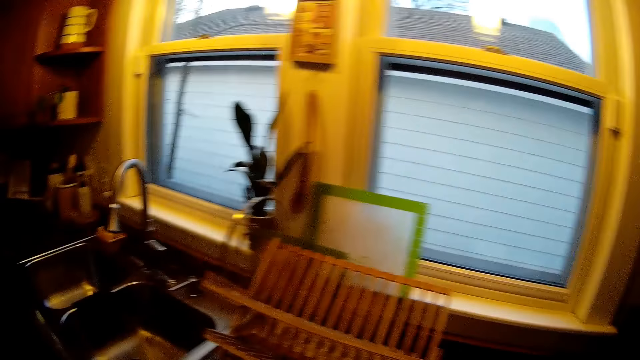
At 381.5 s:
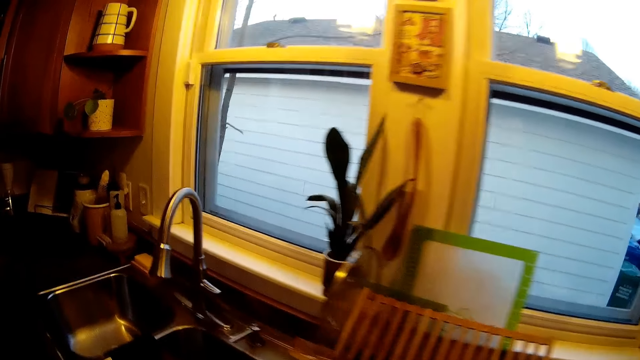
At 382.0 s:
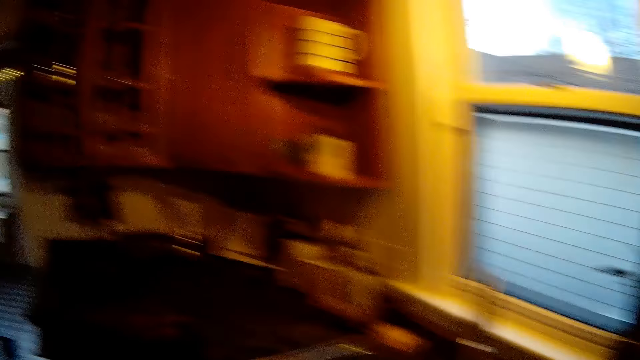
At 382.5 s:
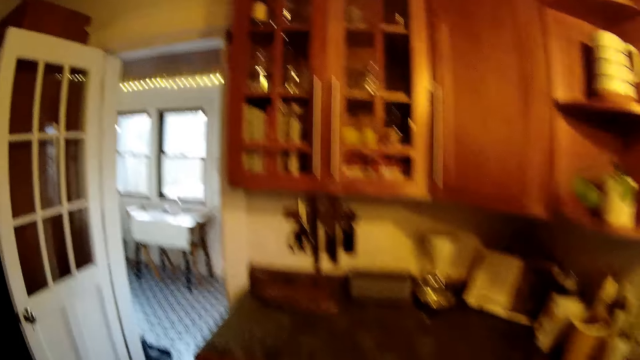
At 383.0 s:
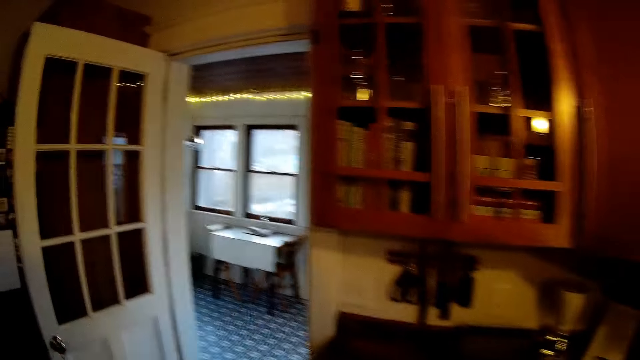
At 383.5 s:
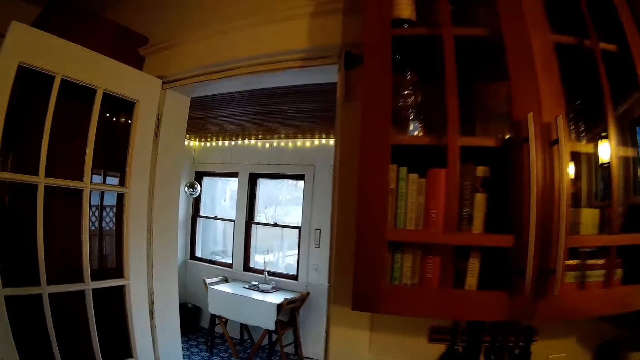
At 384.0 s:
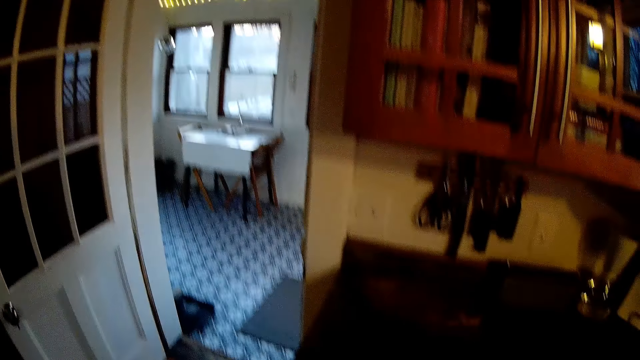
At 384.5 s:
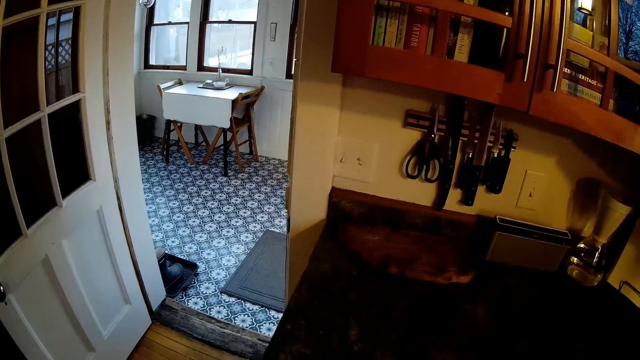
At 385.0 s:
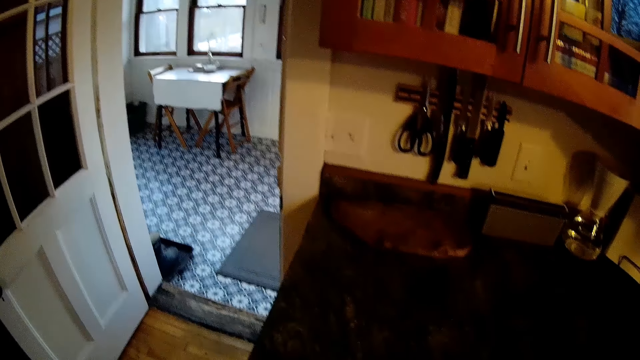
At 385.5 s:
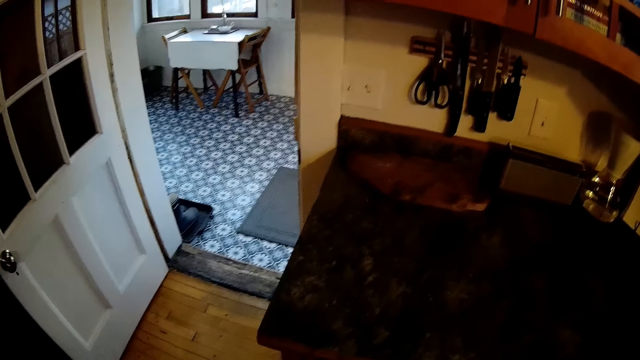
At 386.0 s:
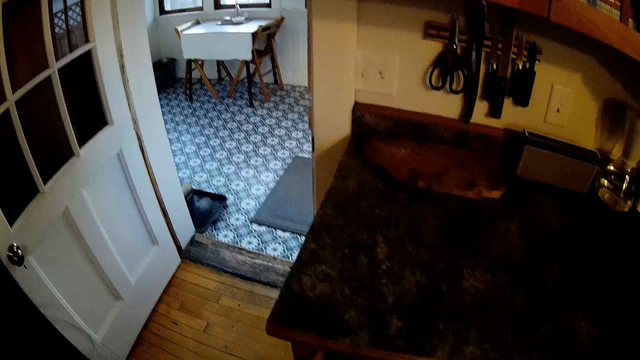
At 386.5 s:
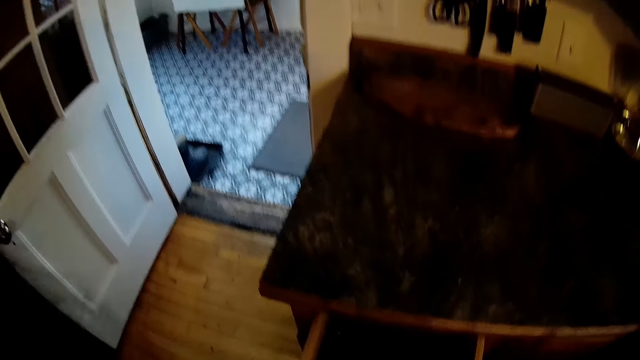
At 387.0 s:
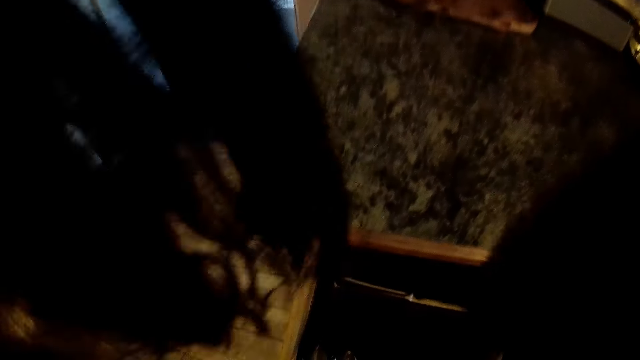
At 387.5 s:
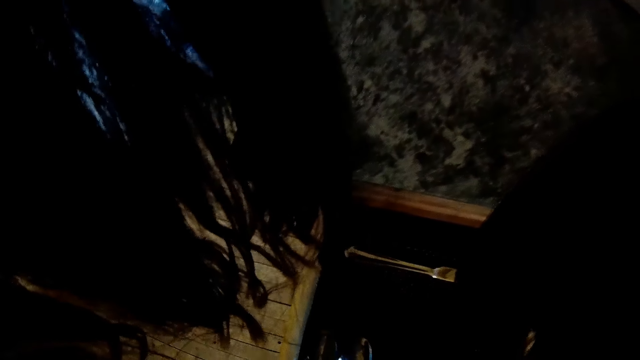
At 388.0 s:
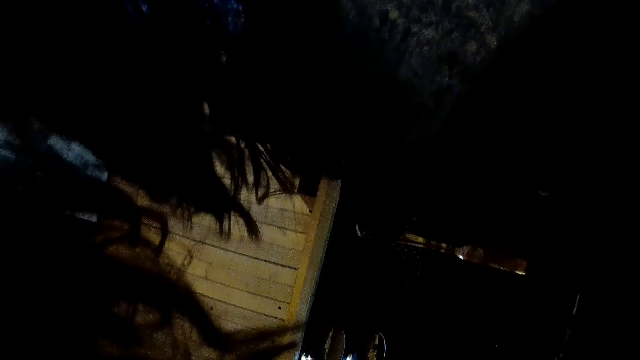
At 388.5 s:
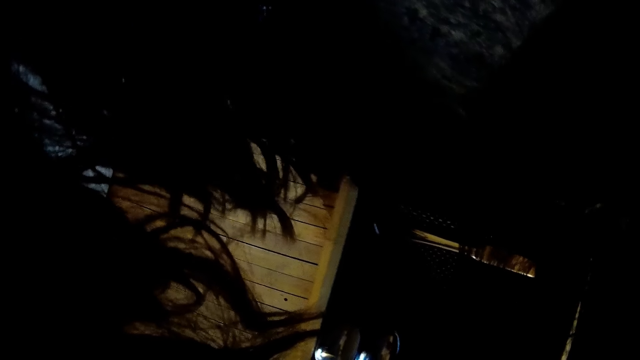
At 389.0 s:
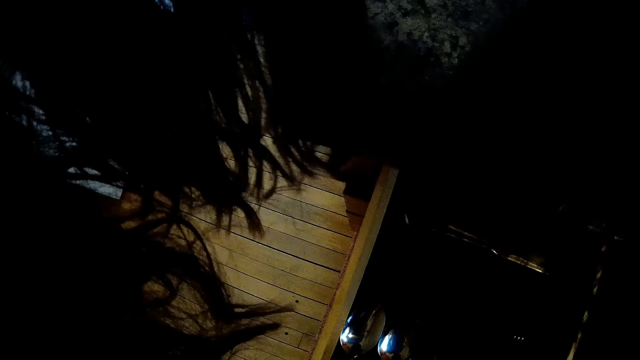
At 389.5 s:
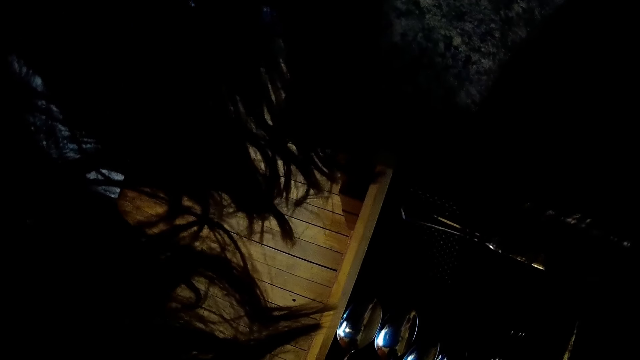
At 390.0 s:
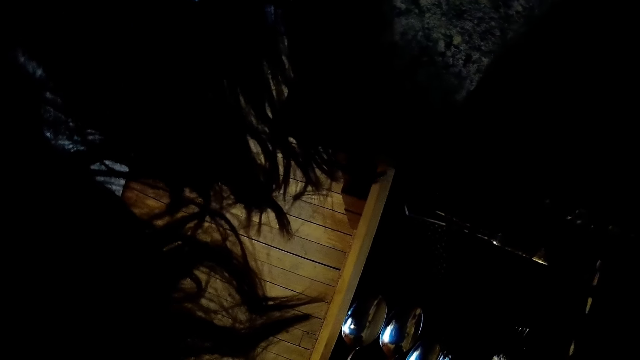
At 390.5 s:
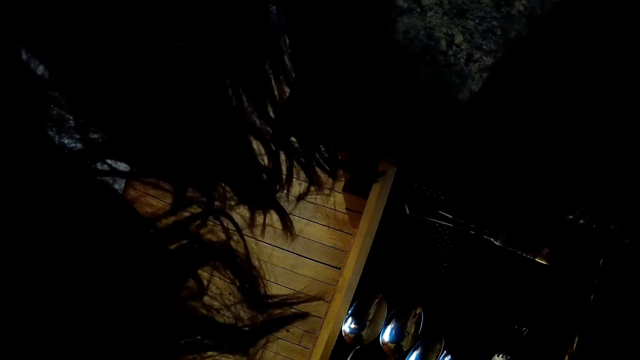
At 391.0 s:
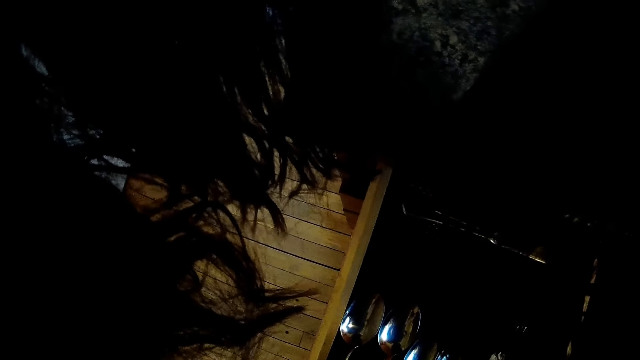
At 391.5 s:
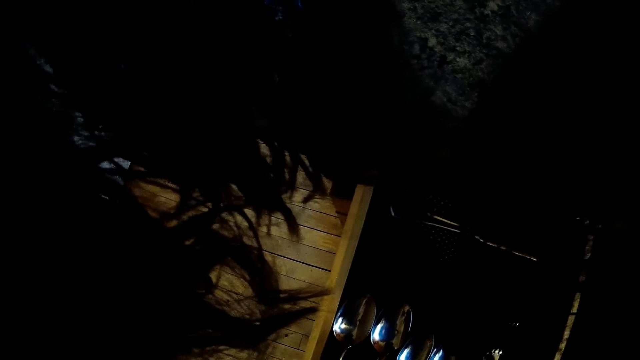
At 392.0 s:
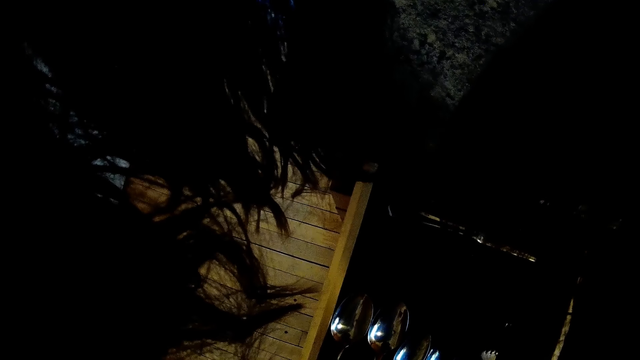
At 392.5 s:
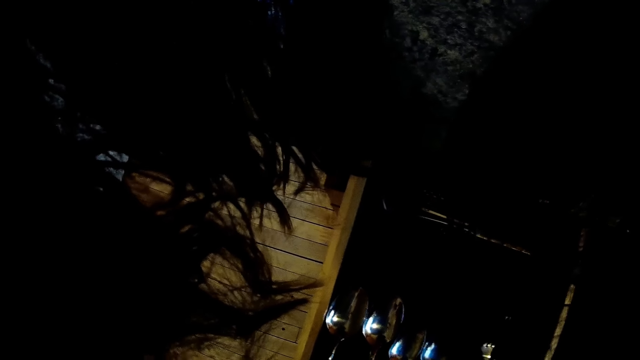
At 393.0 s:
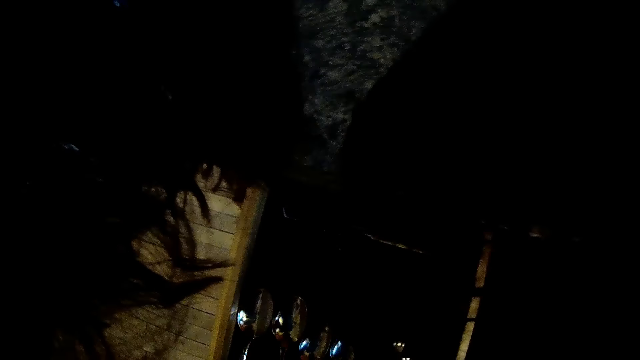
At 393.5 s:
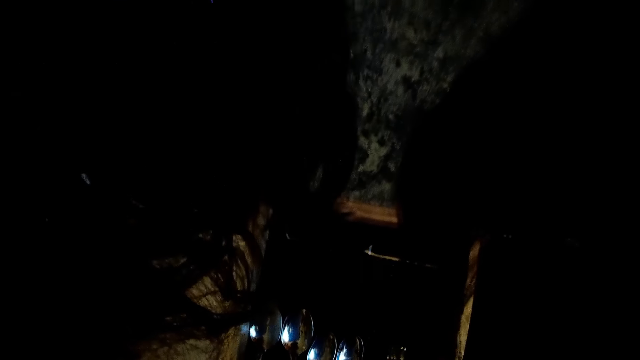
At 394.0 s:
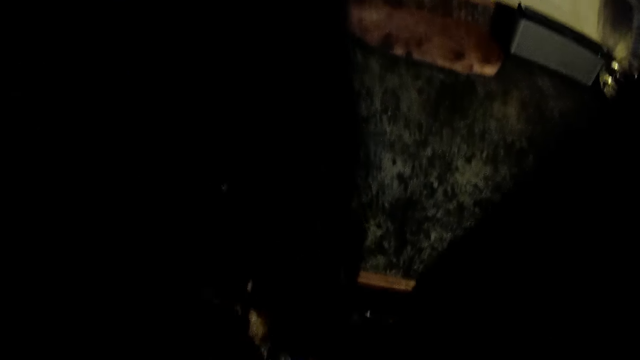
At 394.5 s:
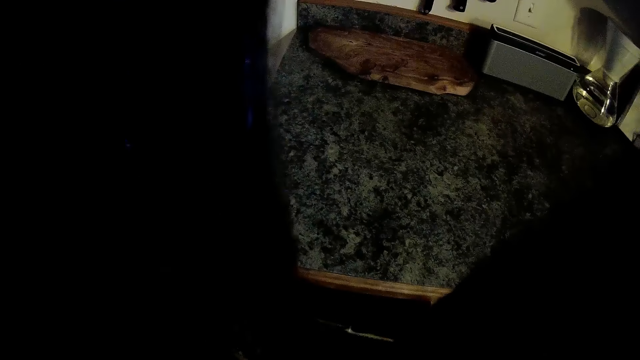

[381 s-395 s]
The camera wearer walks. They talk. They look around.

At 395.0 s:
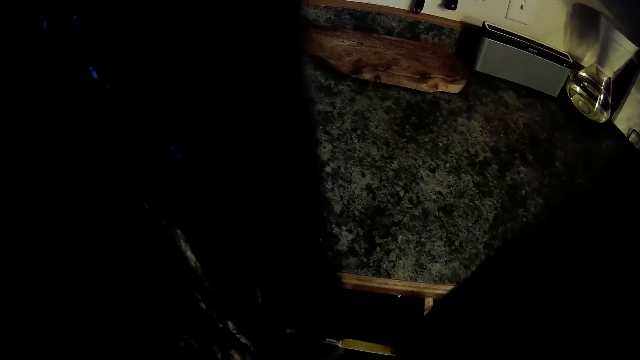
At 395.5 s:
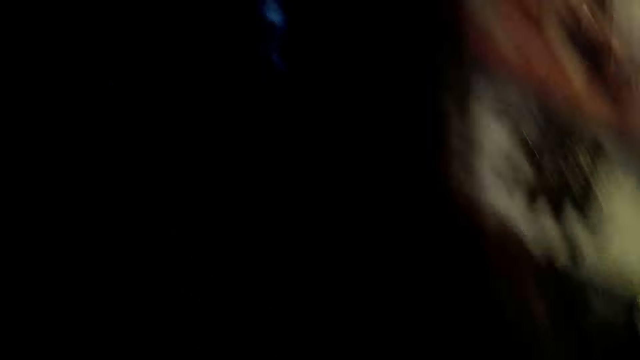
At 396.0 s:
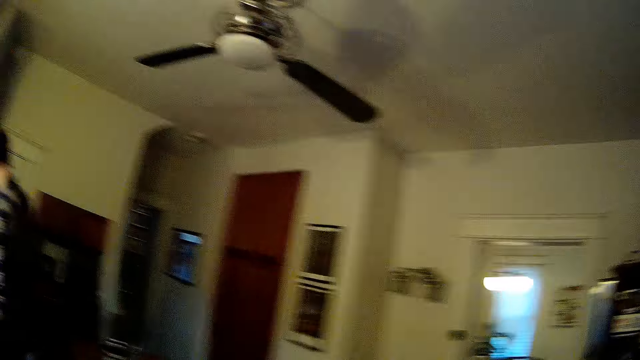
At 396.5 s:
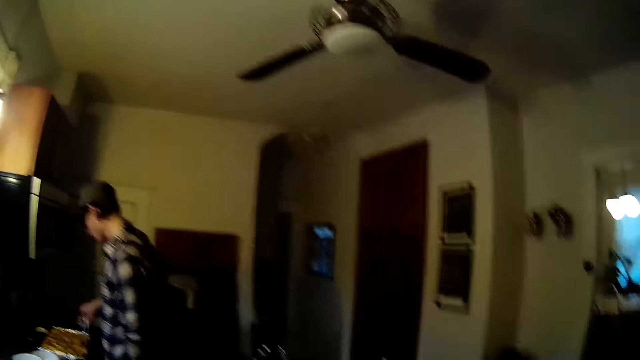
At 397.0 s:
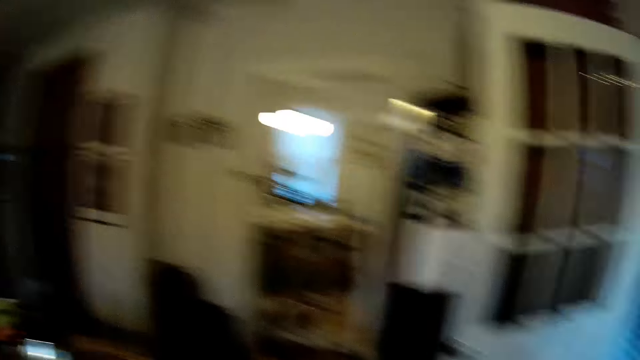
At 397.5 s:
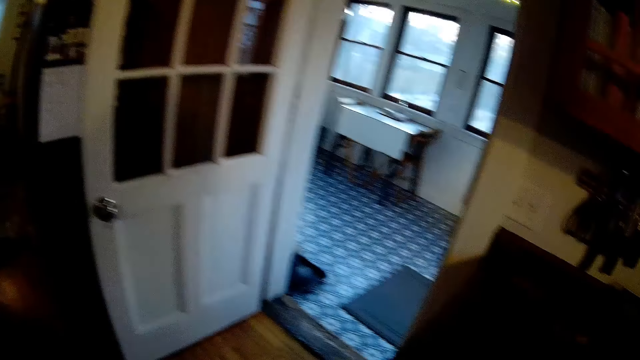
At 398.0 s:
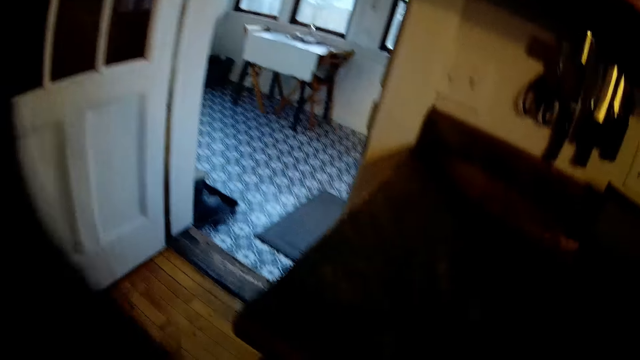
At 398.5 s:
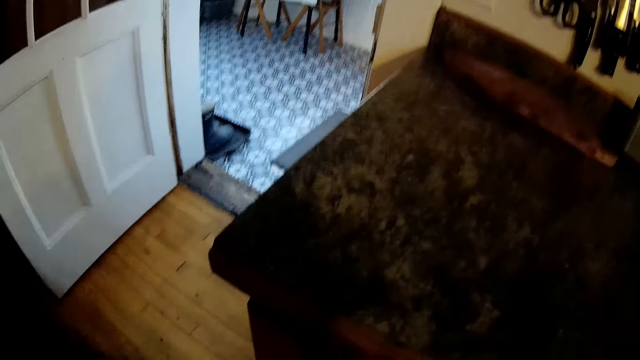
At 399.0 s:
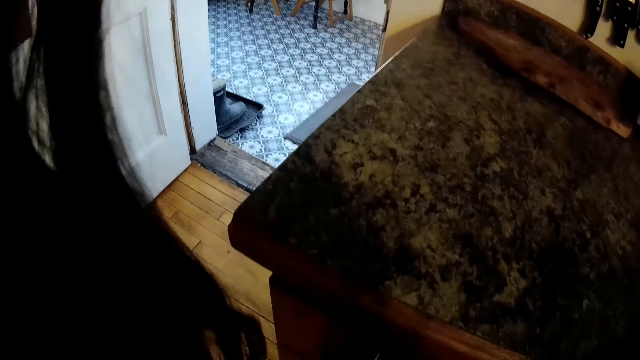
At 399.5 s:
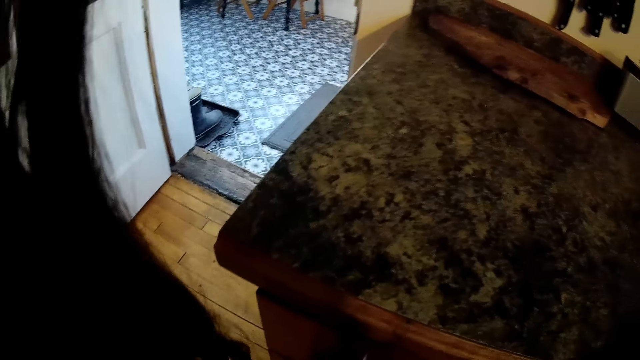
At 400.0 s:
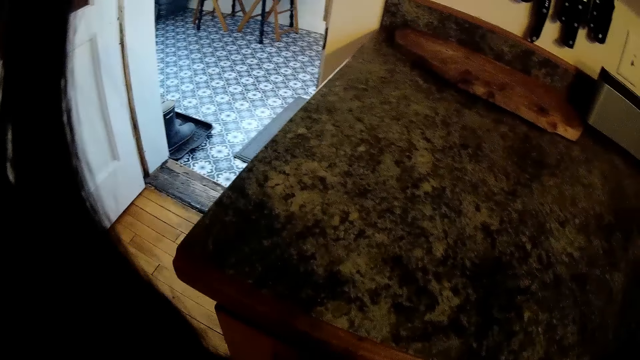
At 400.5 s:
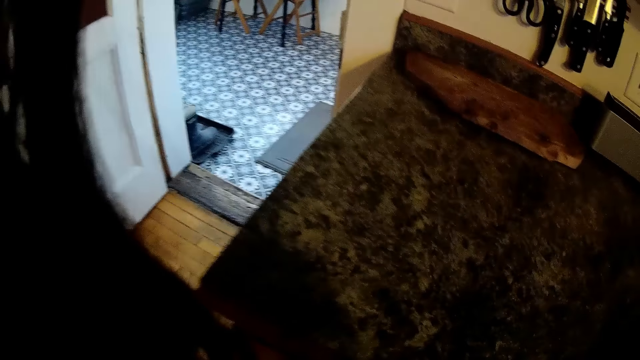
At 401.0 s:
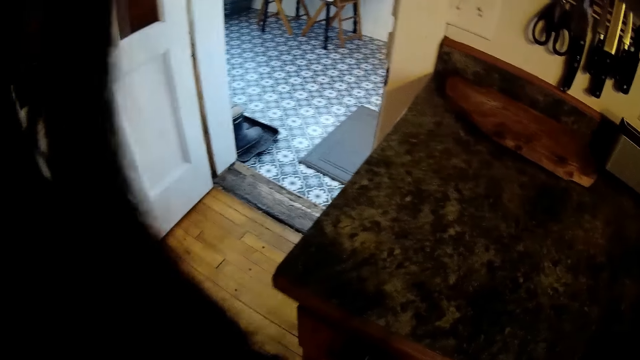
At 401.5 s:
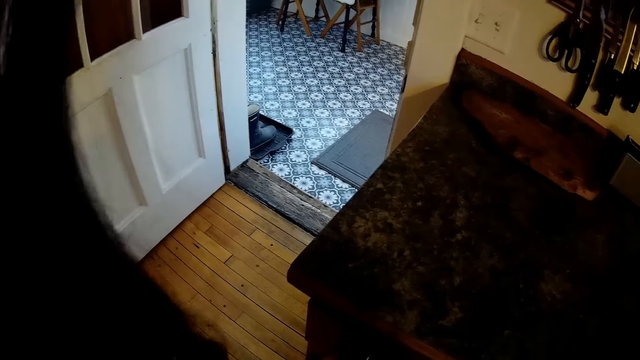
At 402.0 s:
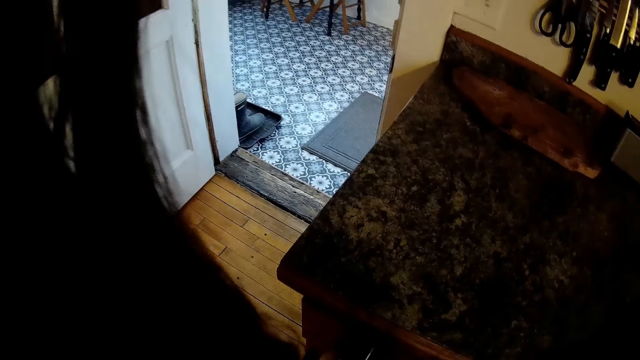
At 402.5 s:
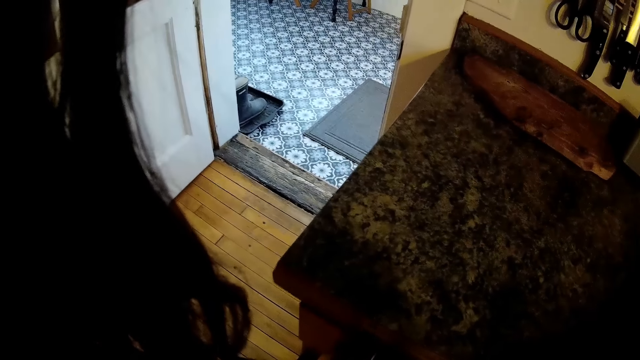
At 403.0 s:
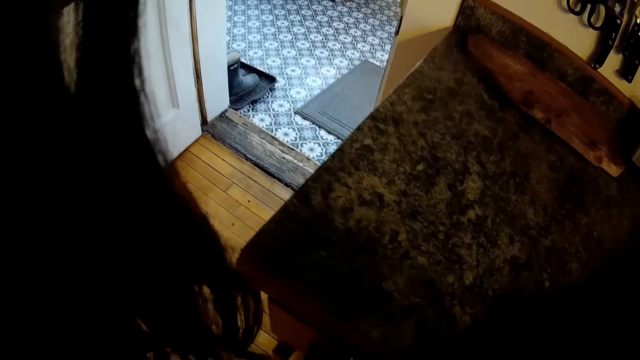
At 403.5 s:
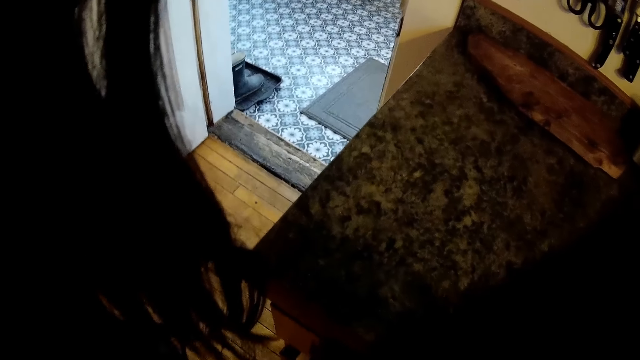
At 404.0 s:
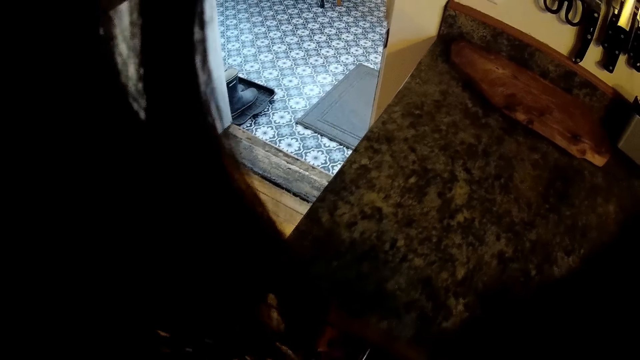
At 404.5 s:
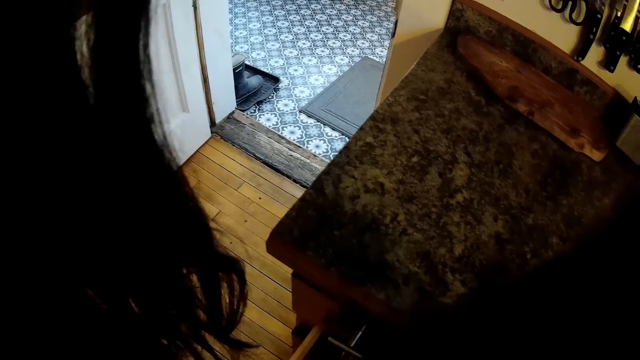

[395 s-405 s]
The camera wearer talks. They look around.
